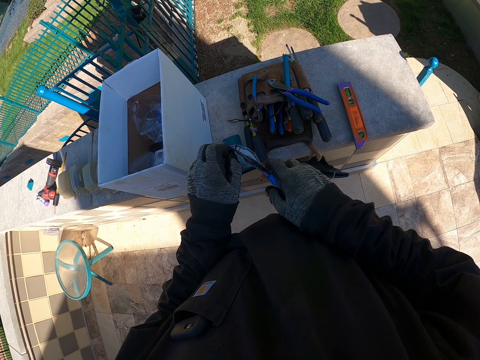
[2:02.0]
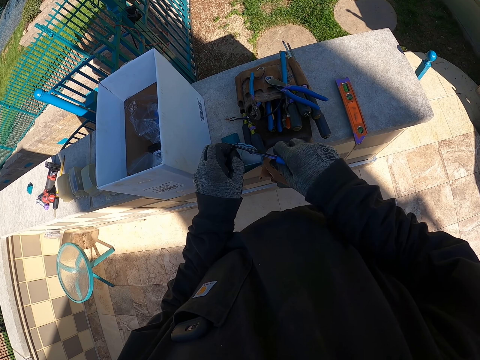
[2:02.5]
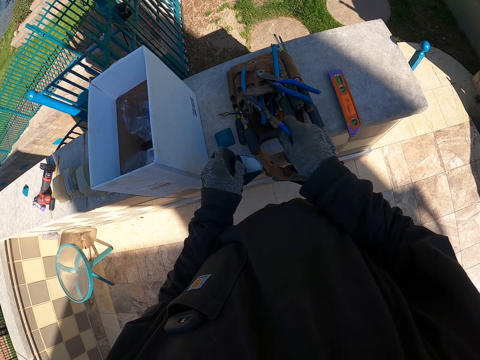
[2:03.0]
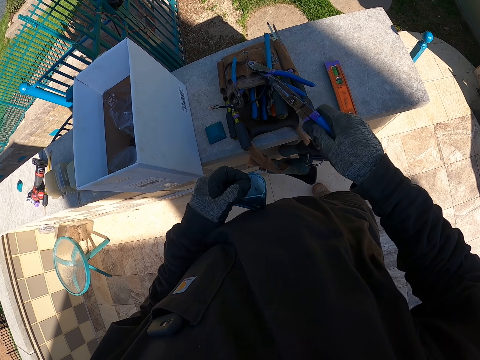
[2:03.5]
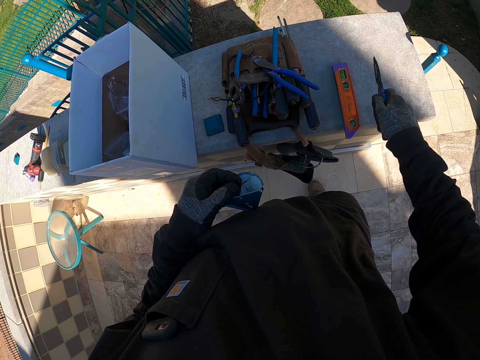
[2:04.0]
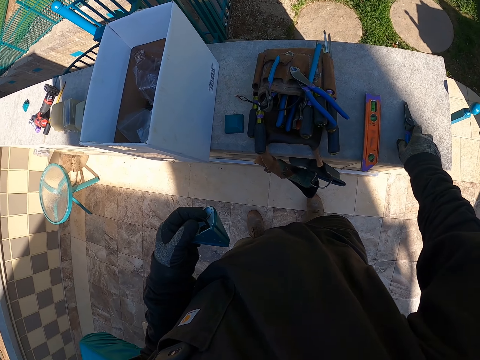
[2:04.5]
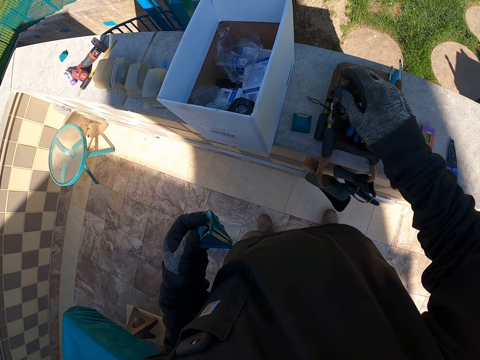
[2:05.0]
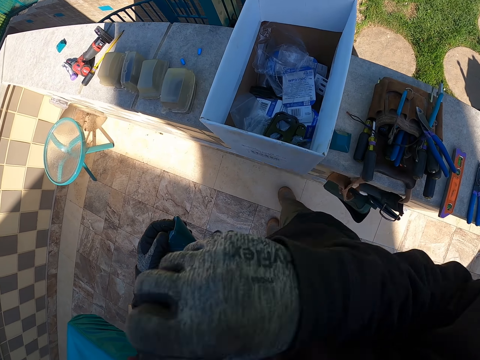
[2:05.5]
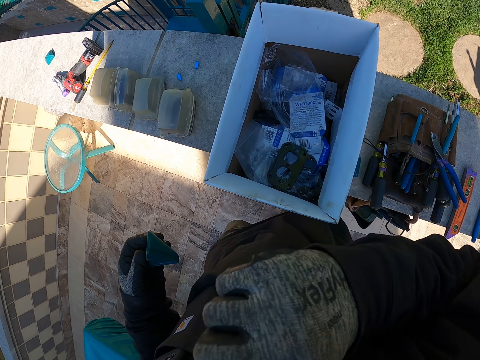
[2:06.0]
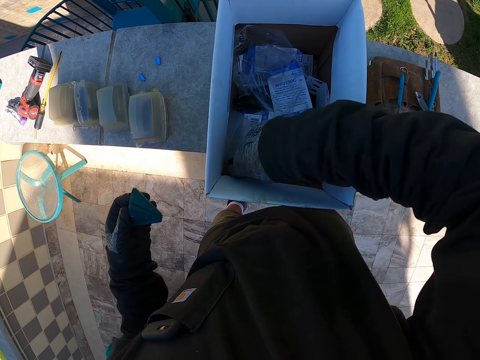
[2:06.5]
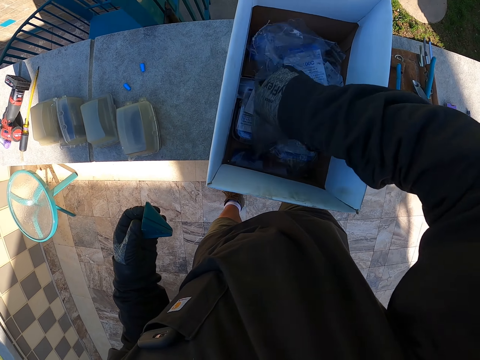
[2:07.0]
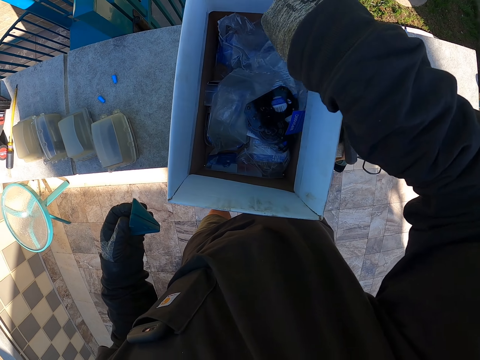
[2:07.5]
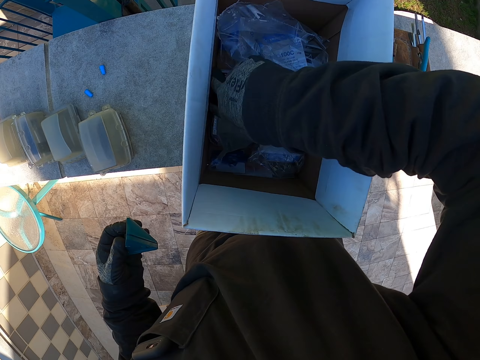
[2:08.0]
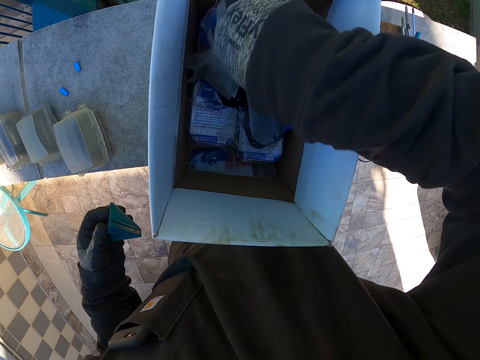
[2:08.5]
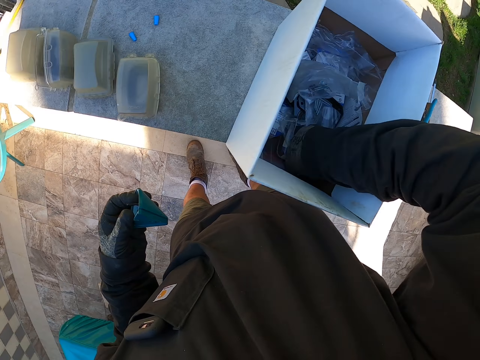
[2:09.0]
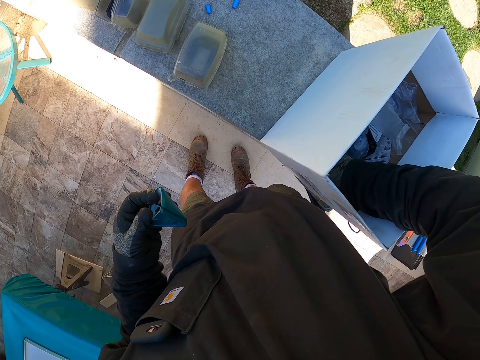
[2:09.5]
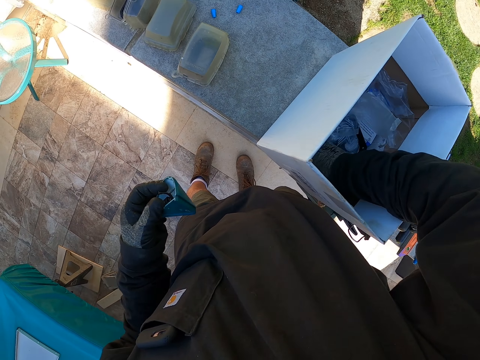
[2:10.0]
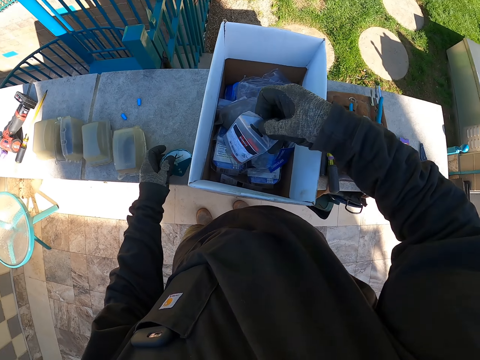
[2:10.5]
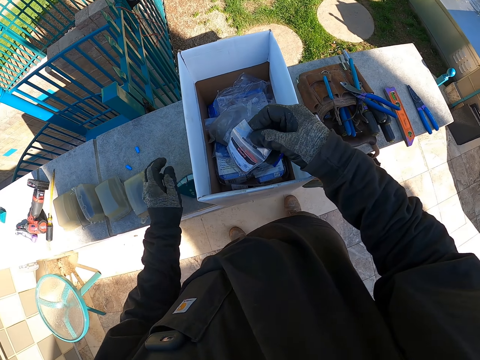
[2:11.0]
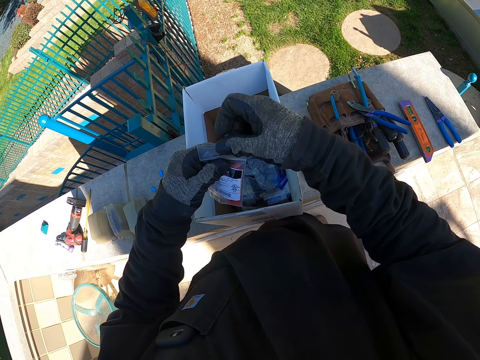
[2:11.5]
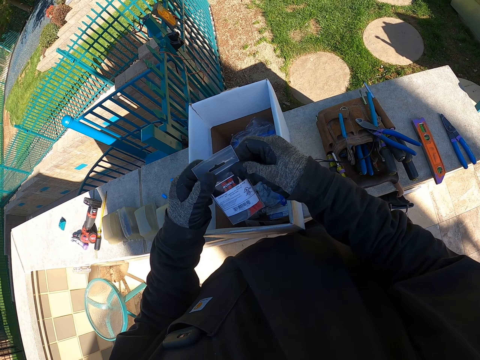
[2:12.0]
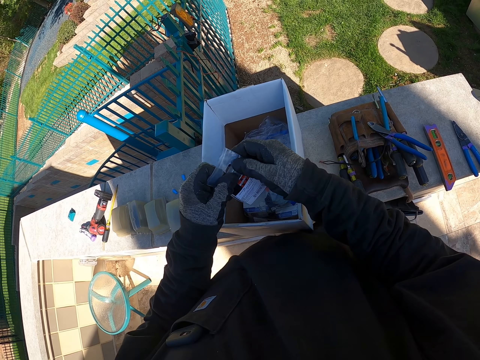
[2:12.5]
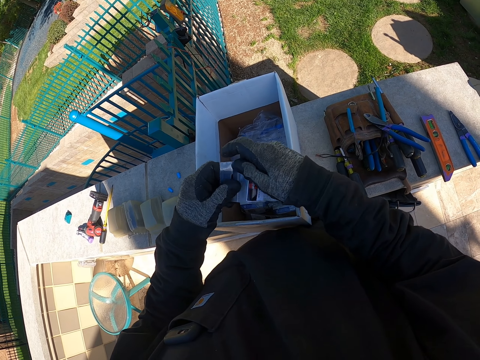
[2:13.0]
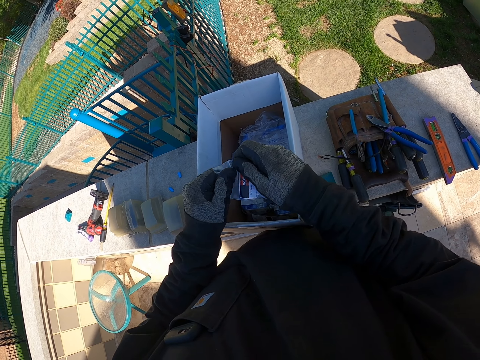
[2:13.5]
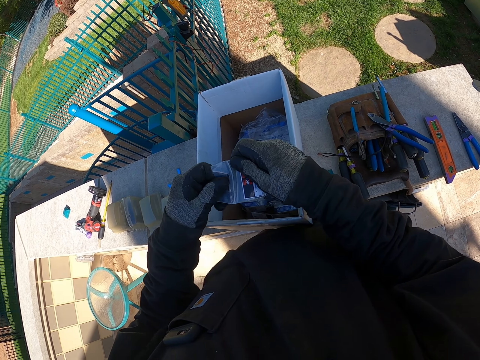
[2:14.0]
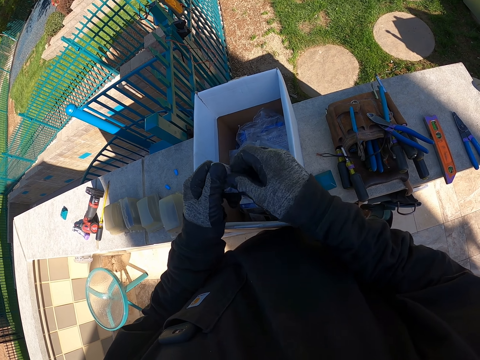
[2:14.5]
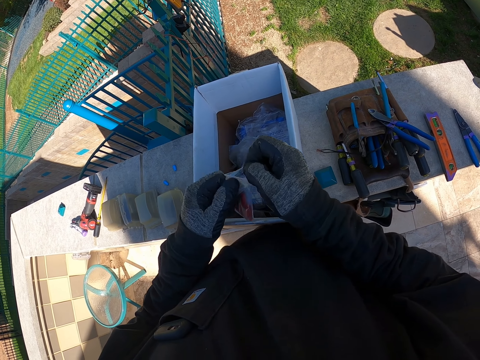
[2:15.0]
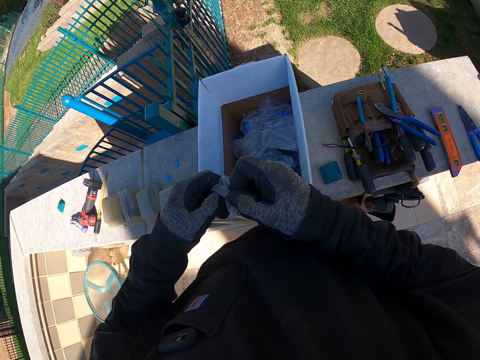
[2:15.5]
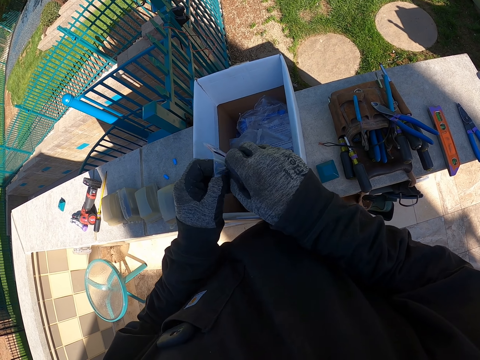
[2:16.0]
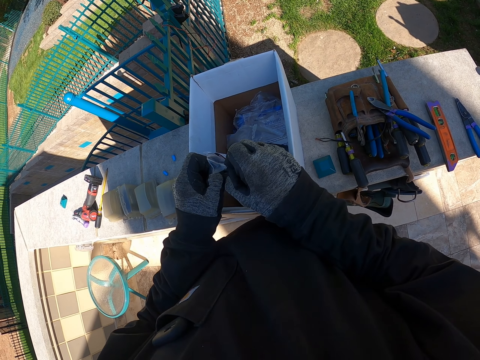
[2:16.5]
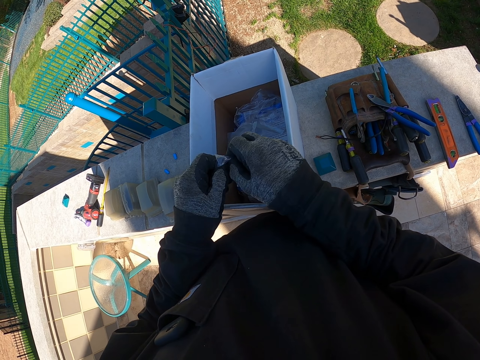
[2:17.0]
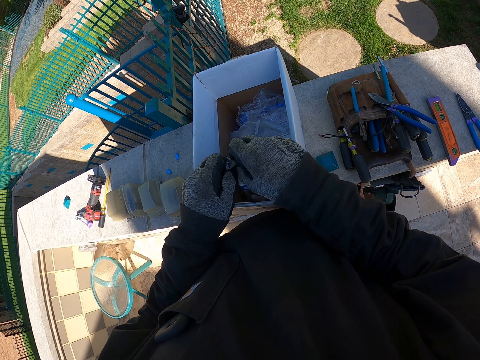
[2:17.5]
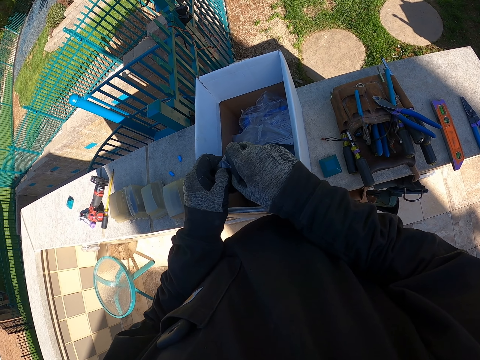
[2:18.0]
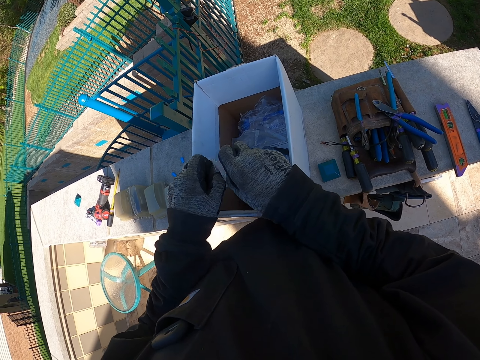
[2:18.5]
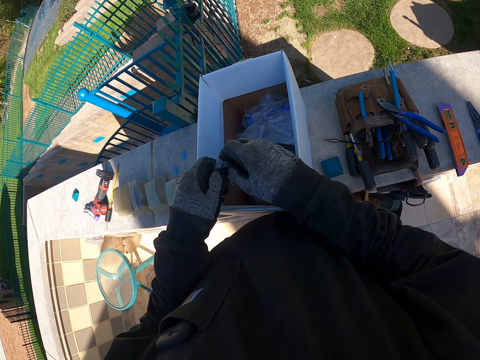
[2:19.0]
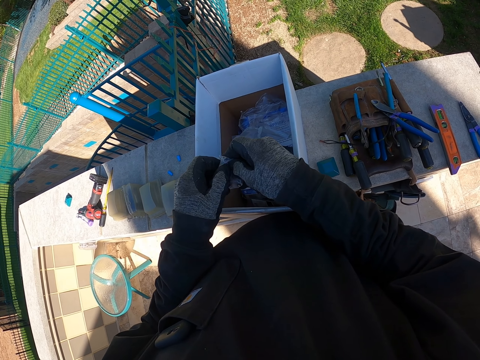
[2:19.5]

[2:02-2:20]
The camera wearer drops the pliers back on the wall. He wipes his hand on his face towards a carton box on the wall. He raises his hand. He touches something in the box. He moves sachet packs in the box. He takes a sachet pack from the box. He drops the lid top on the wall. He opens the sachet. He touches something. He cuts something.

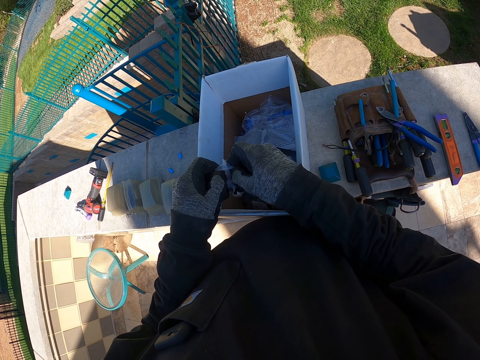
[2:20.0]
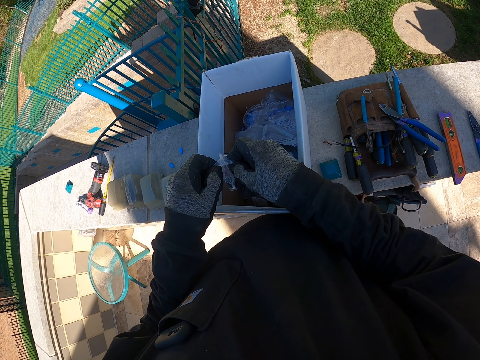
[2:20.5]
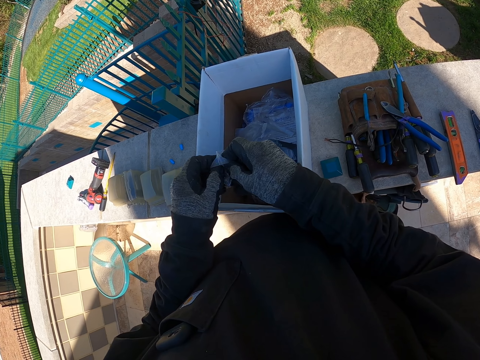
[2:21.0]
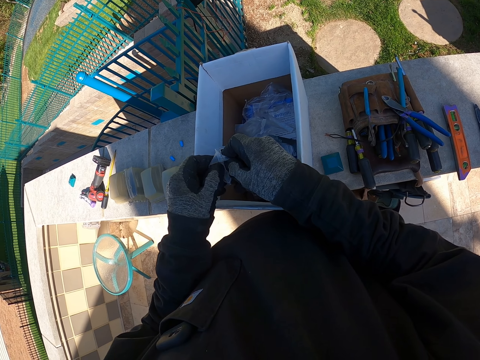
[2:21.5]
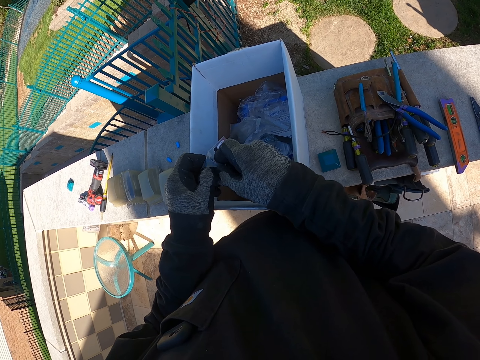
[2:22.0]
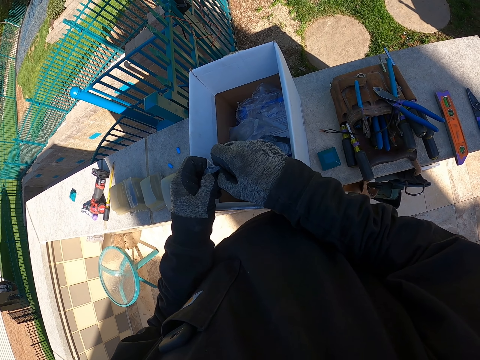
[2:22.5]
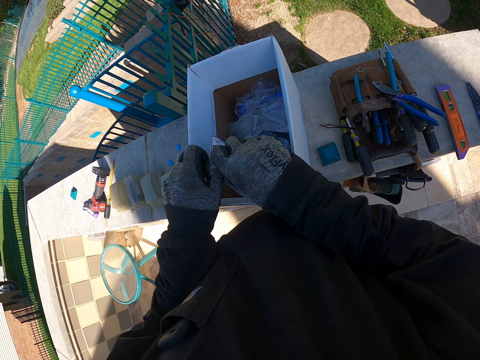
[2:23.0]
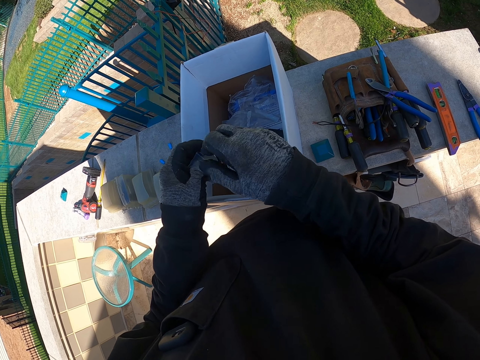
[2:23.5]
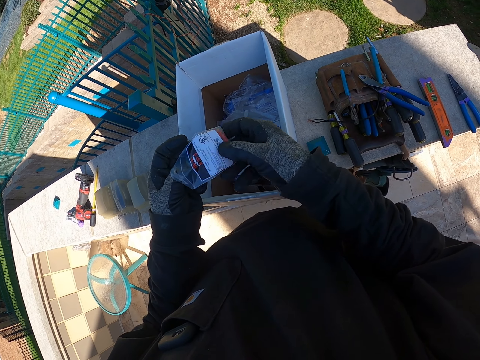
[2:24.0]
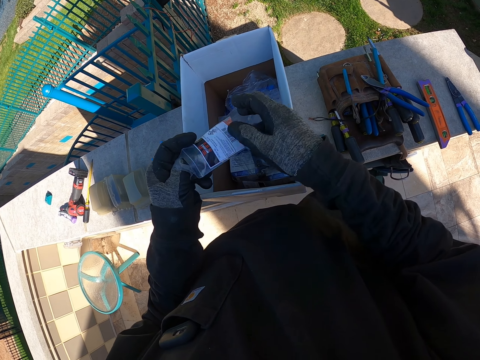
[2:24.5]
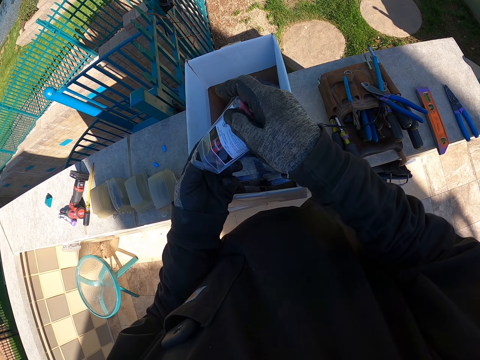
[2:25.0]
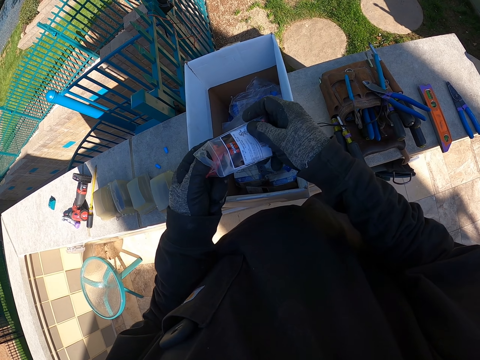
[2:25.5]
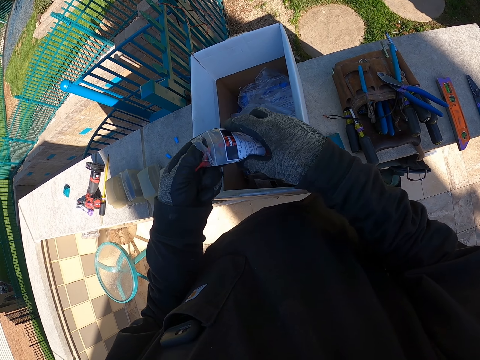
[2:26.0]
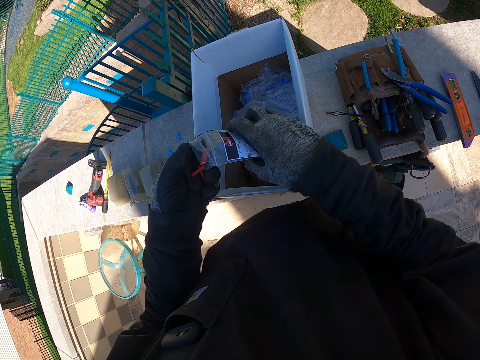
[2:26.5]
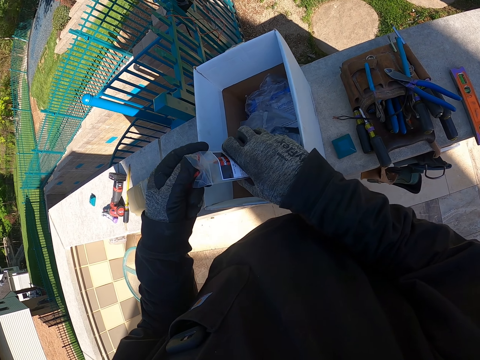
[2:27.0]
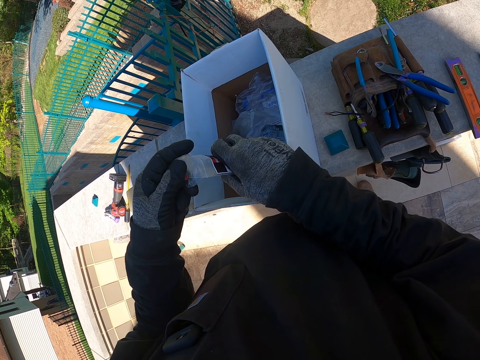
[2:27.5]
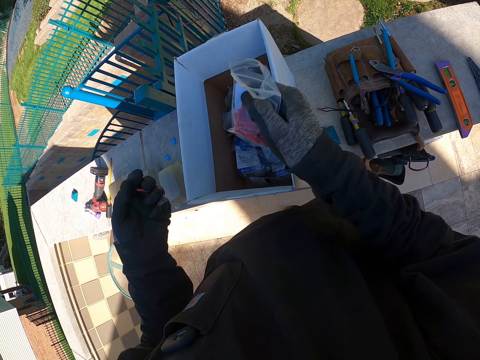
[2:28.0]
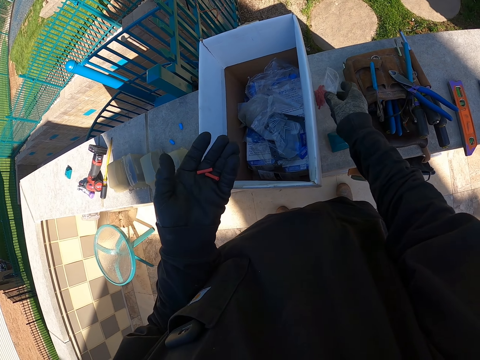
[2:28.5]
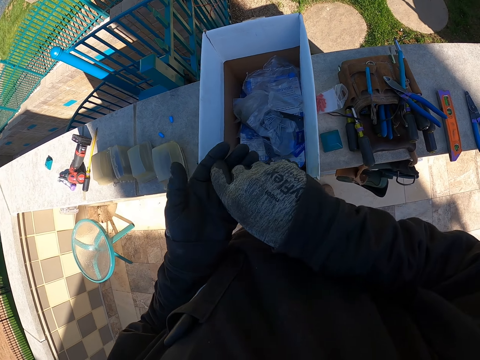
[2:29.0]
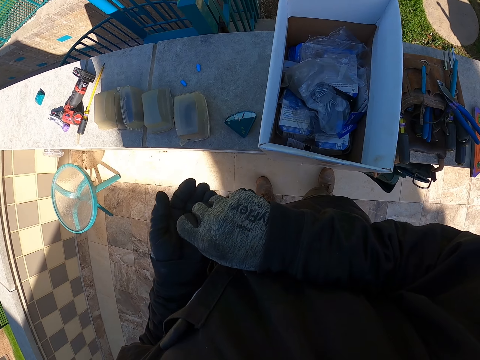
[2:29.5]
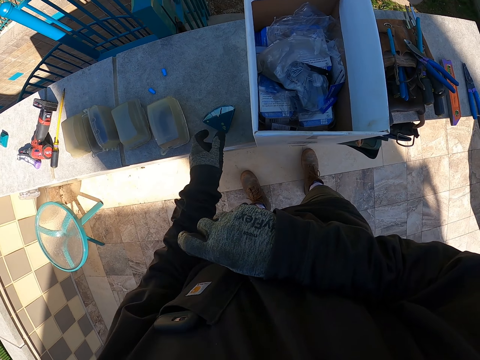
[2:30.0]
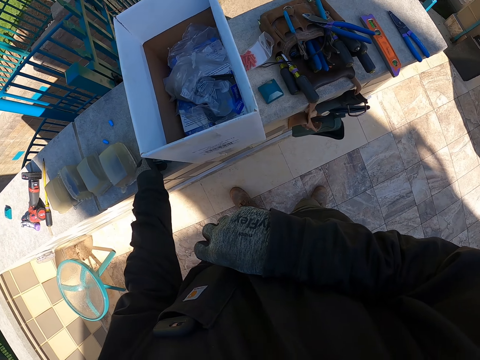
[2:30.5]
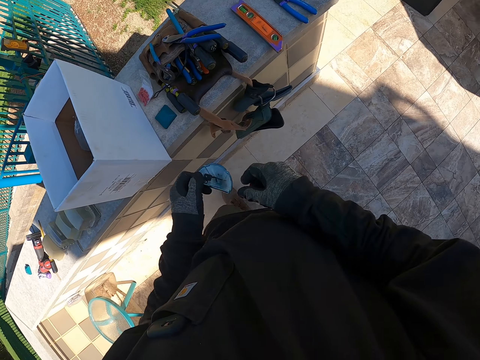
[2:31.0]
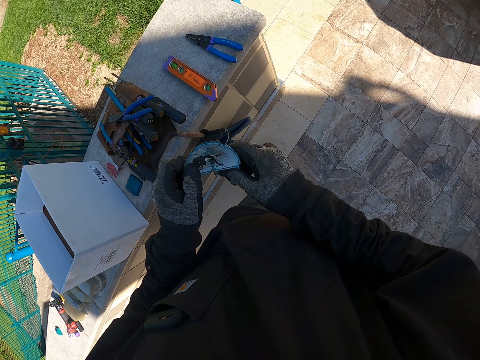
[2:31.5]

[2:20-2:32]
The camera wearer picks up pipe insulators from a pack. They drop the pack on the wall. They pick up the insulators with the right hand. They carry the lid top on the wall.
